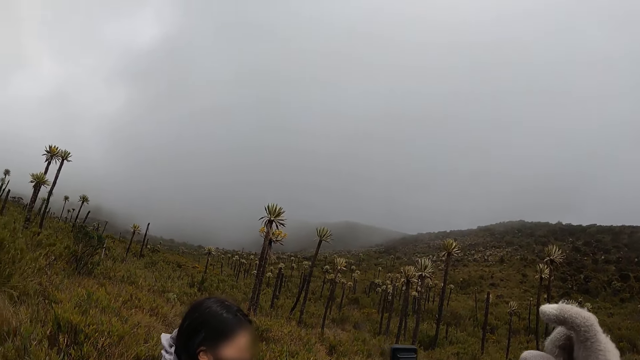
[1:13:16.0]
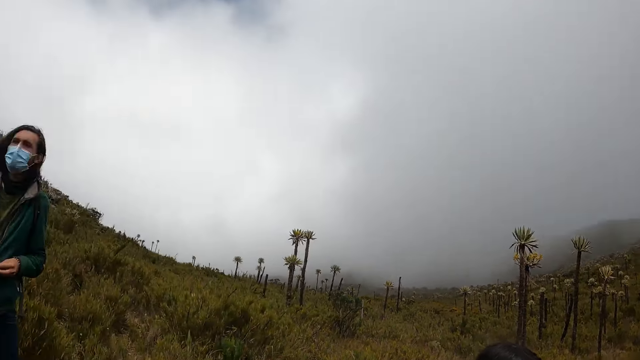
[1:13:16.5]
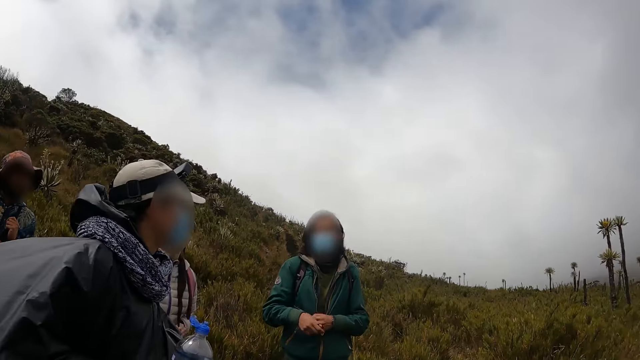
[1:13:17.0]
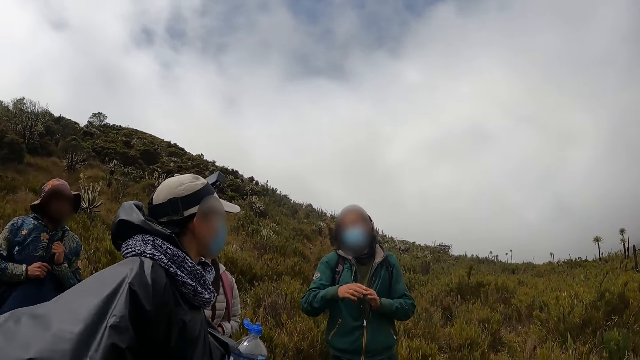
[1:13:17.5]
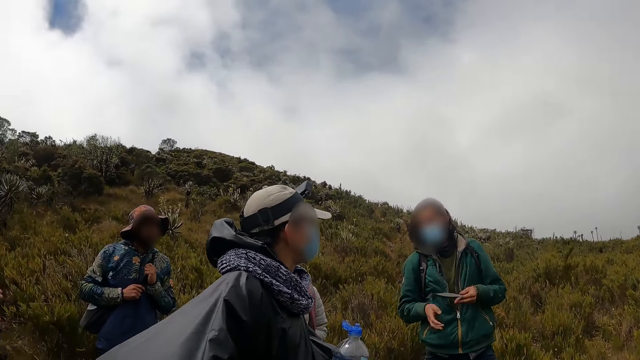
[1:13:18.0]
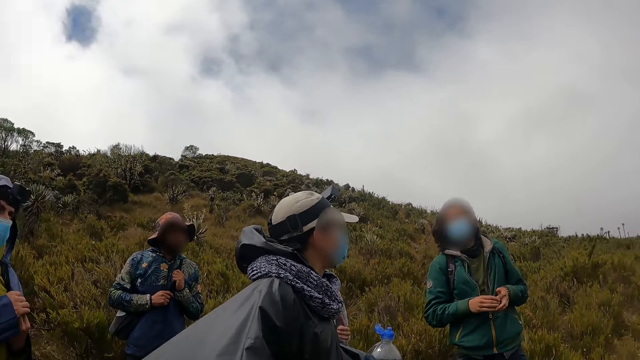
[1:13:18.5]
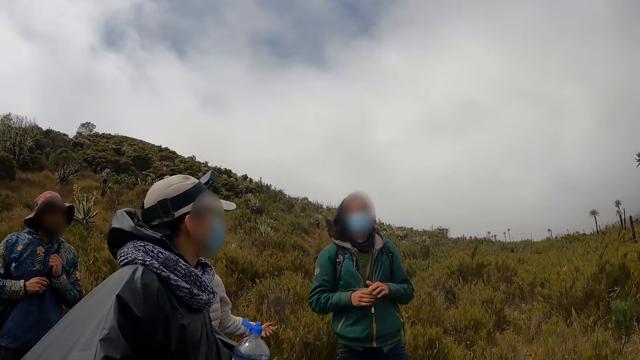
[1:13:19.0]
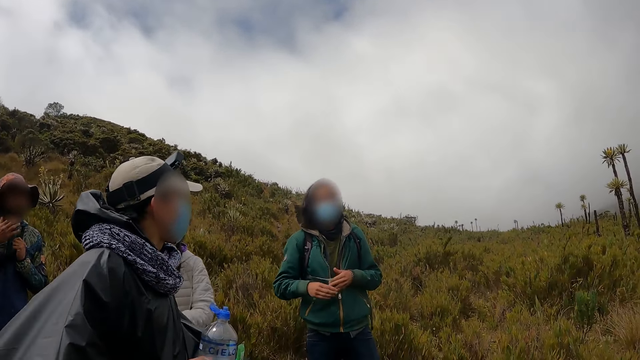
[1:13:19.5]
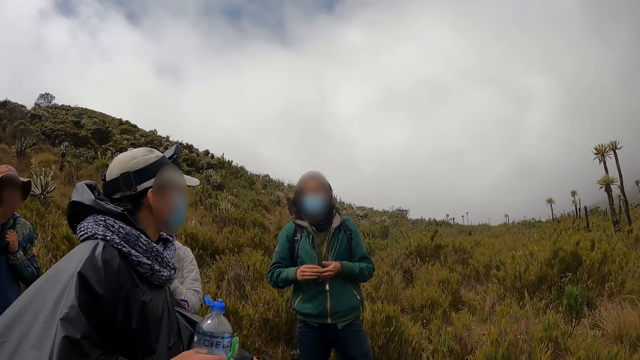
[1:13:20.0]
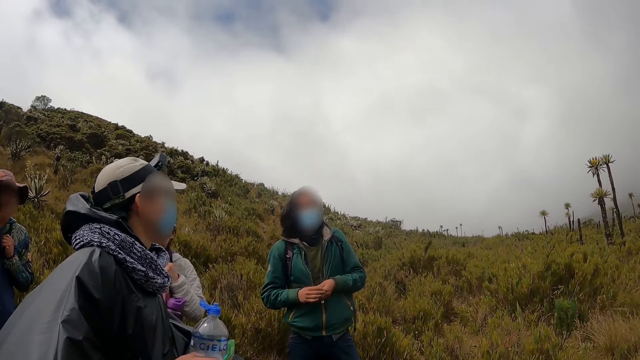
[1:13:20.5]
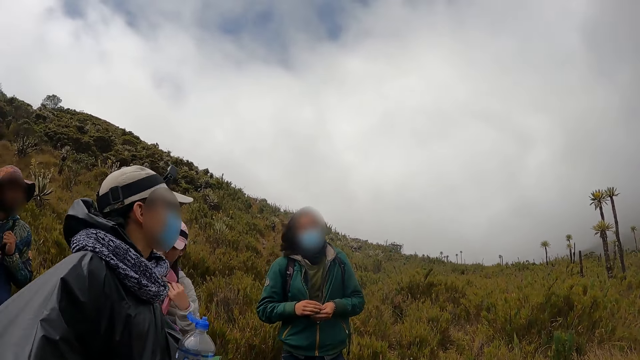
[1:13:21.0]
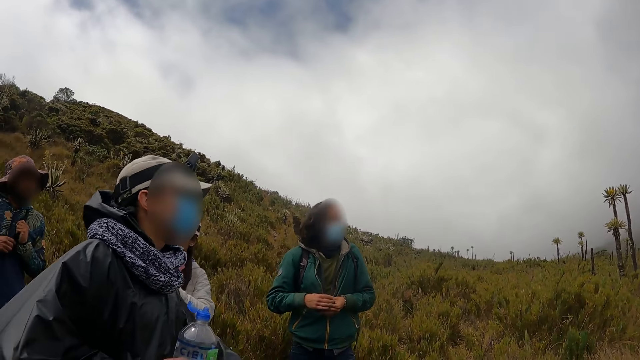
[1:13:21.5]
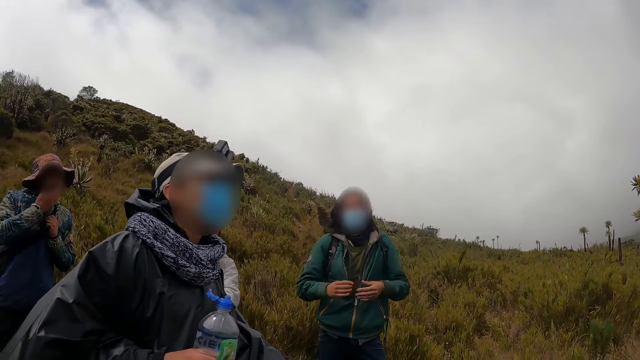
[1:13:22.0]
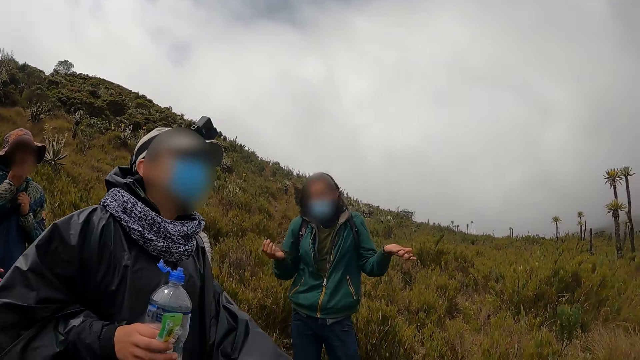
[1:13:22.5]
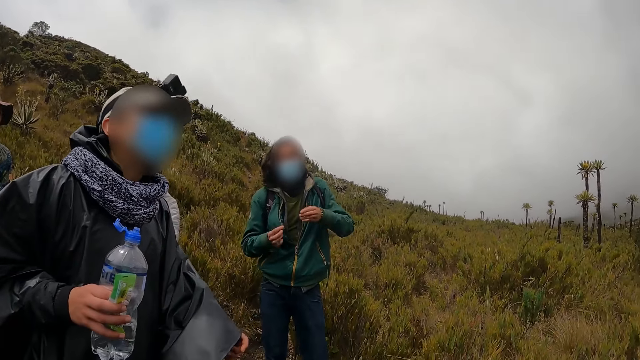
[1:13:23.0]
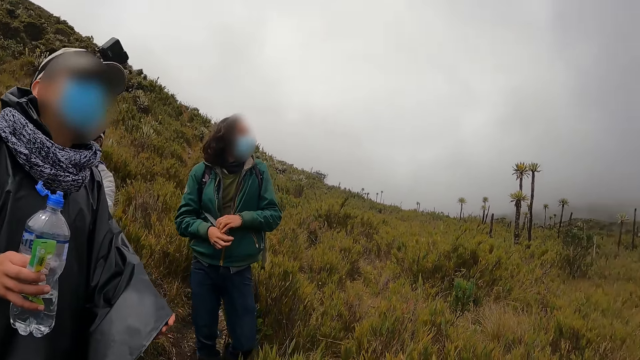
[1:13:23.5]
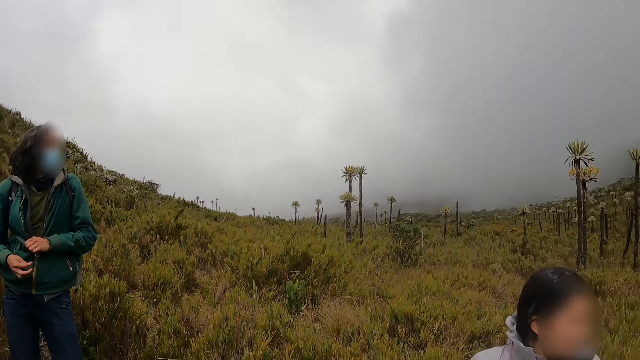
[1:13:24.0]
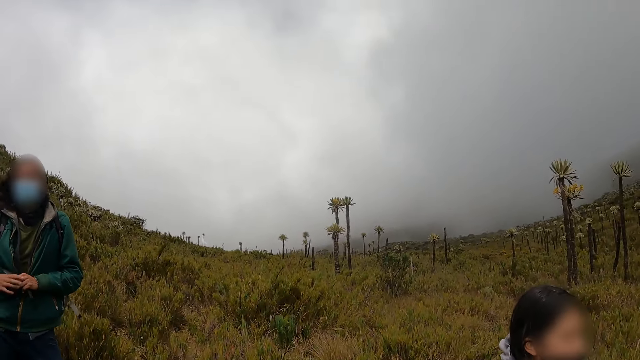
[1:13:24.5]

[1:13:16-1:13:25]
A man converses with three other men and a woman. The camera wearer looks around the vegetation.

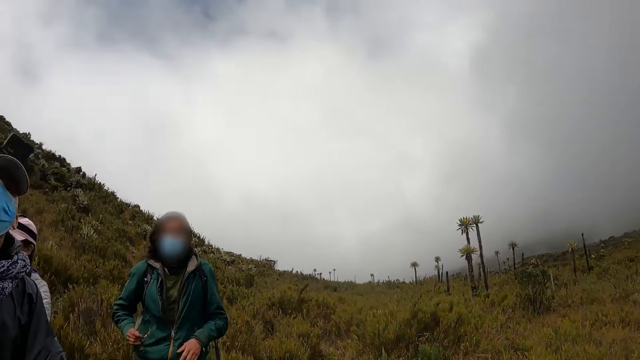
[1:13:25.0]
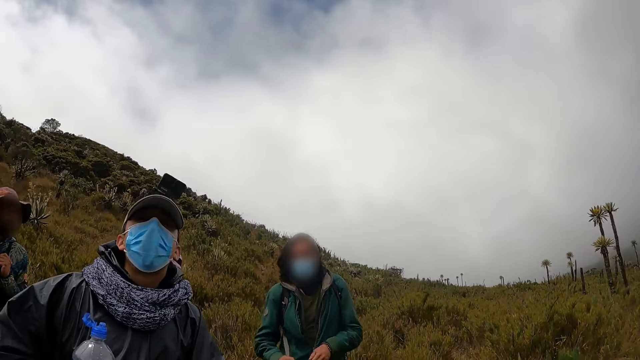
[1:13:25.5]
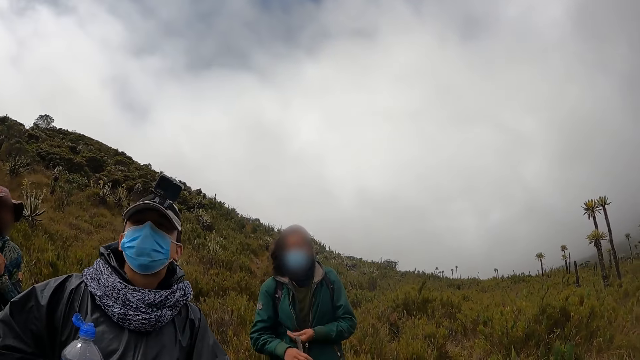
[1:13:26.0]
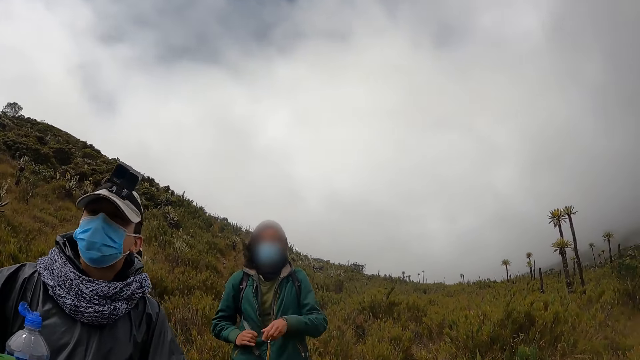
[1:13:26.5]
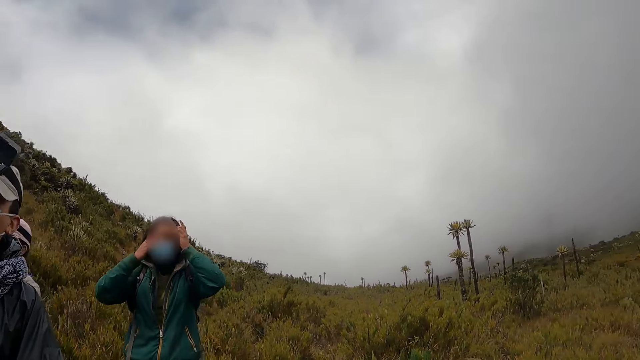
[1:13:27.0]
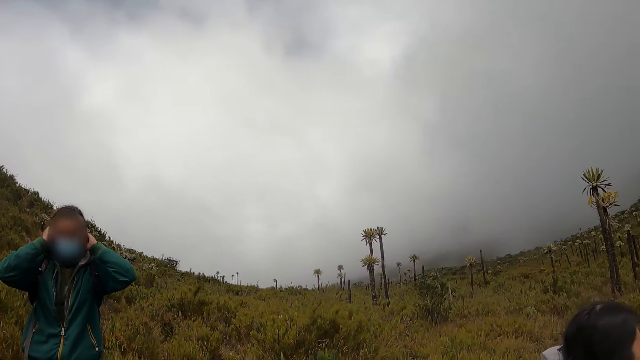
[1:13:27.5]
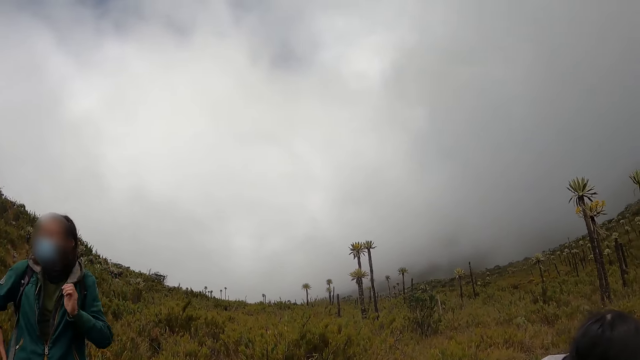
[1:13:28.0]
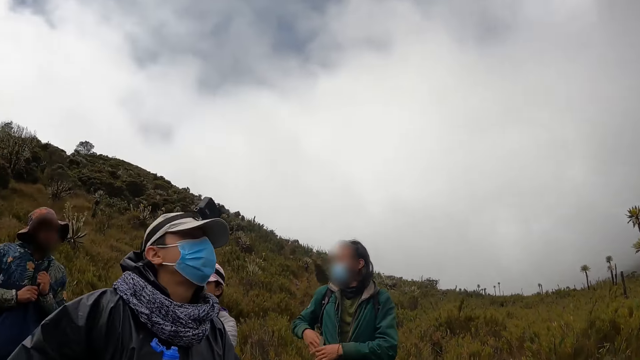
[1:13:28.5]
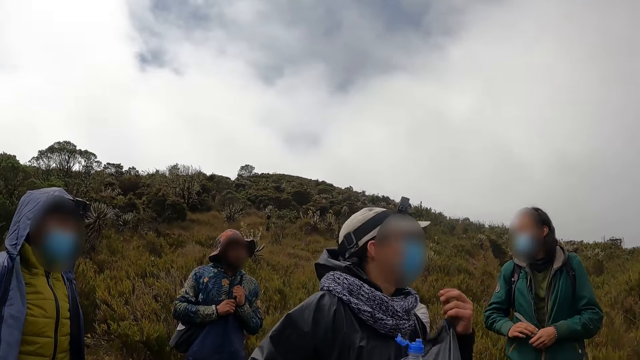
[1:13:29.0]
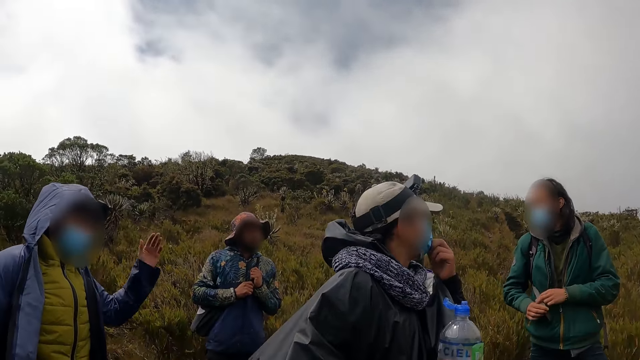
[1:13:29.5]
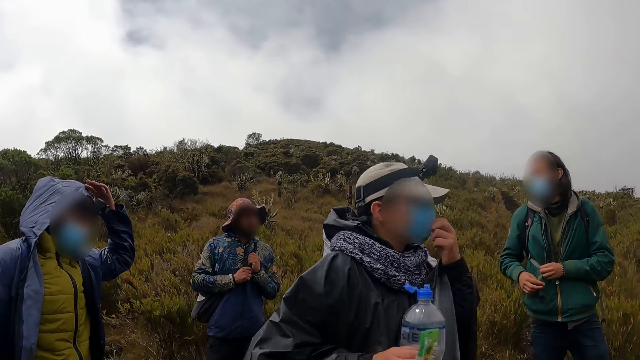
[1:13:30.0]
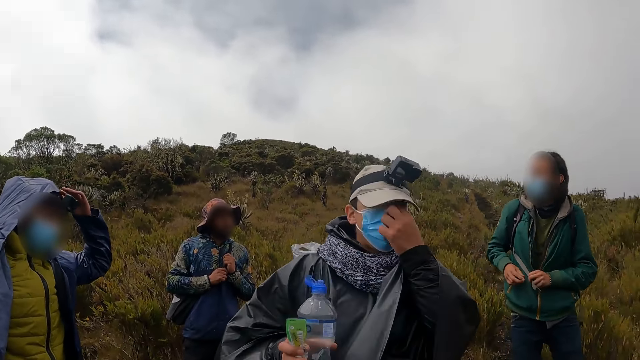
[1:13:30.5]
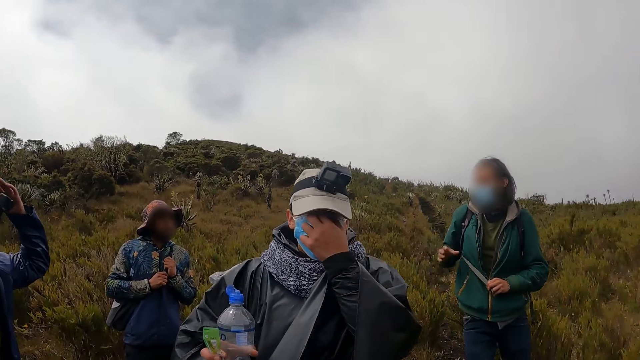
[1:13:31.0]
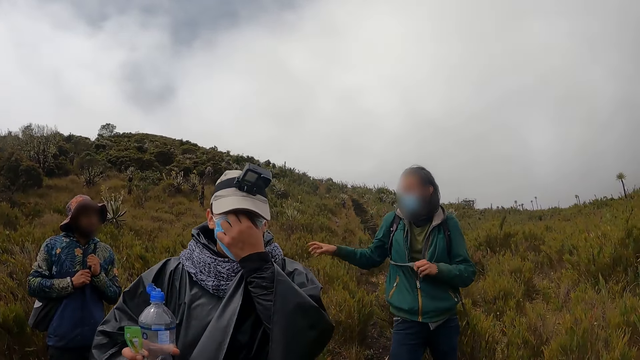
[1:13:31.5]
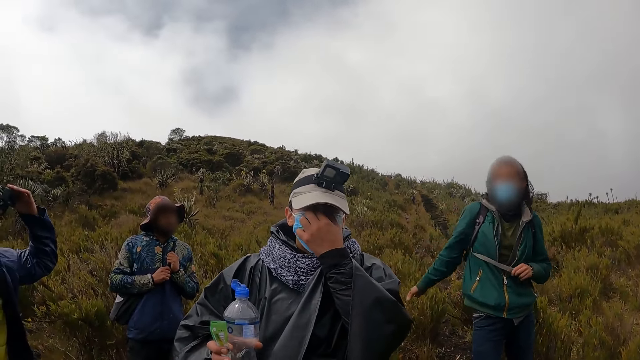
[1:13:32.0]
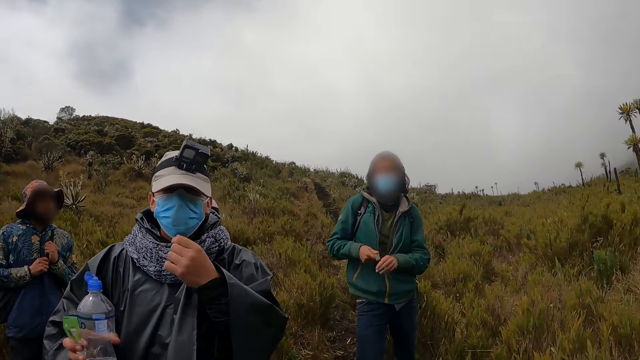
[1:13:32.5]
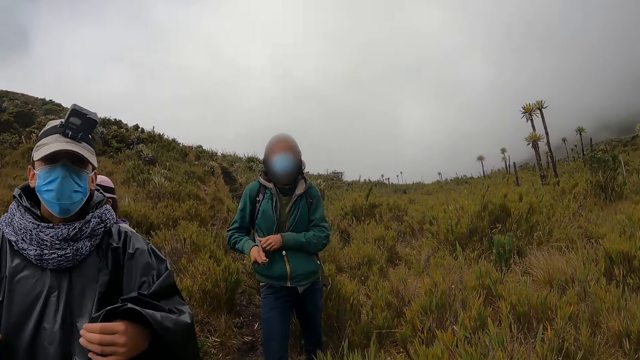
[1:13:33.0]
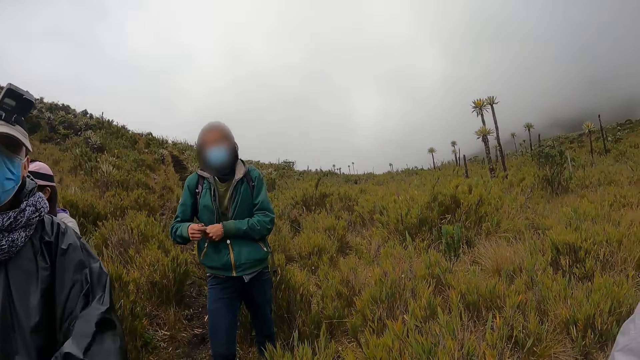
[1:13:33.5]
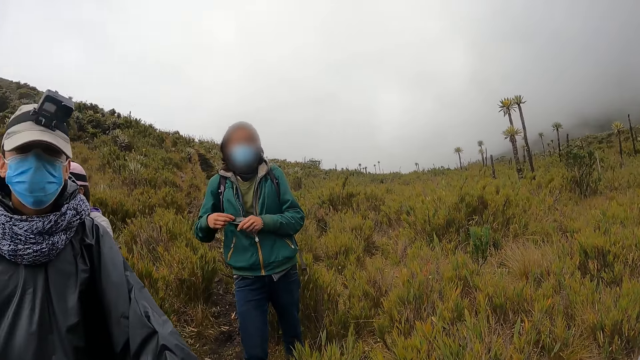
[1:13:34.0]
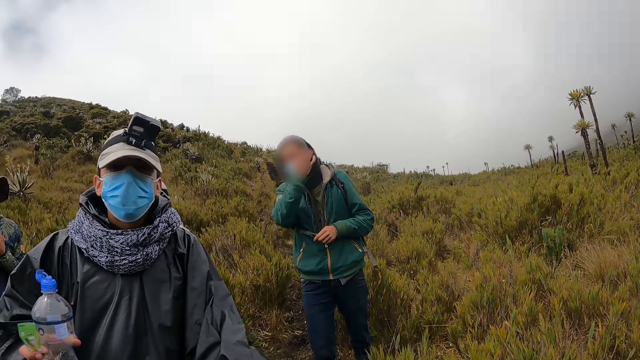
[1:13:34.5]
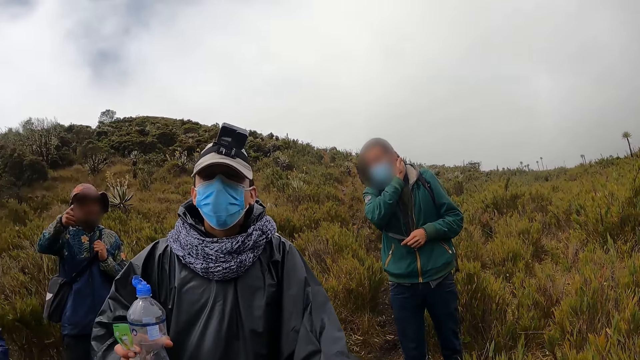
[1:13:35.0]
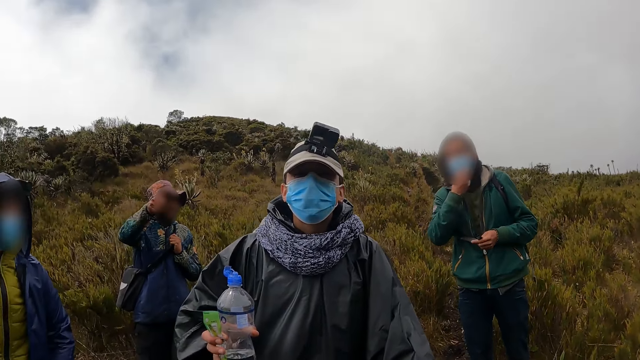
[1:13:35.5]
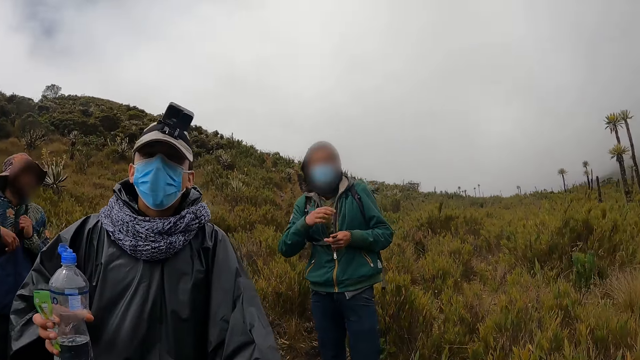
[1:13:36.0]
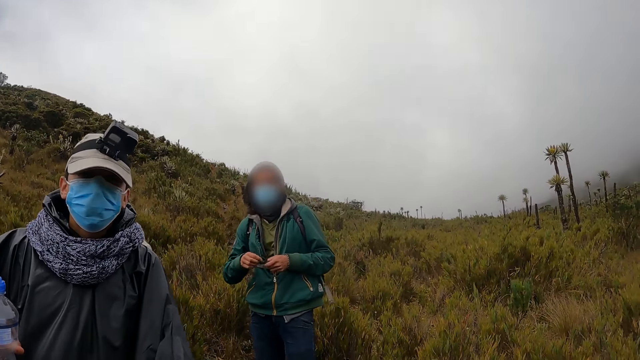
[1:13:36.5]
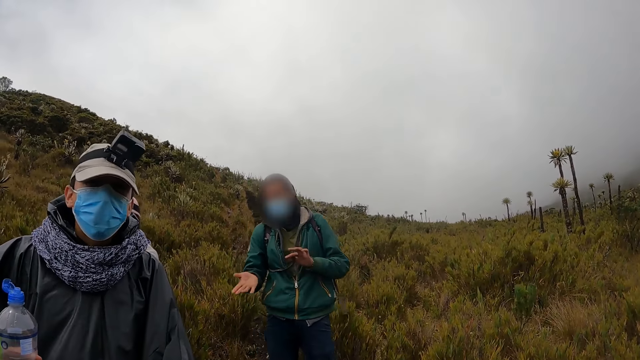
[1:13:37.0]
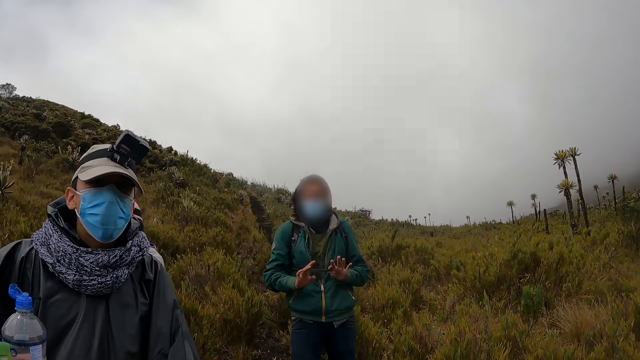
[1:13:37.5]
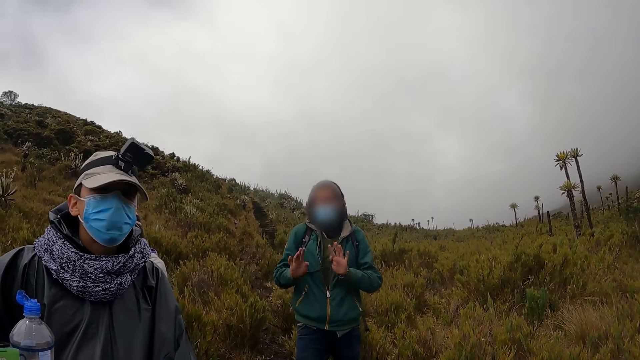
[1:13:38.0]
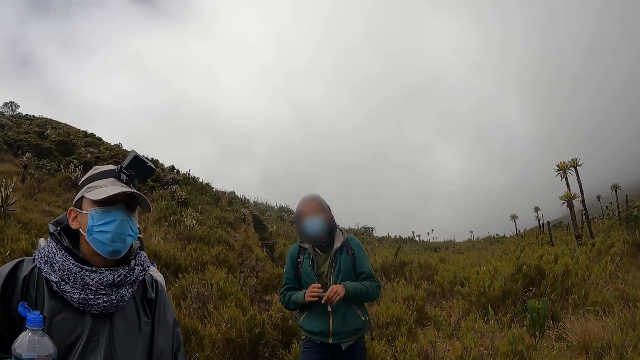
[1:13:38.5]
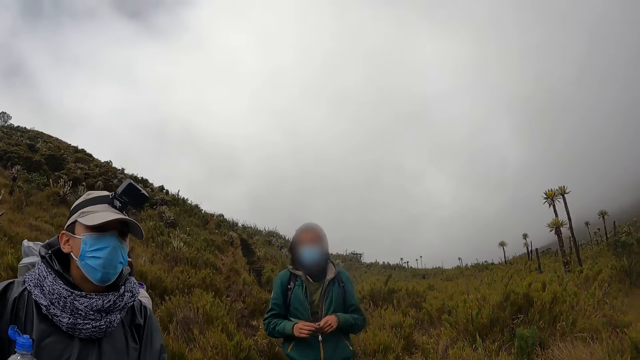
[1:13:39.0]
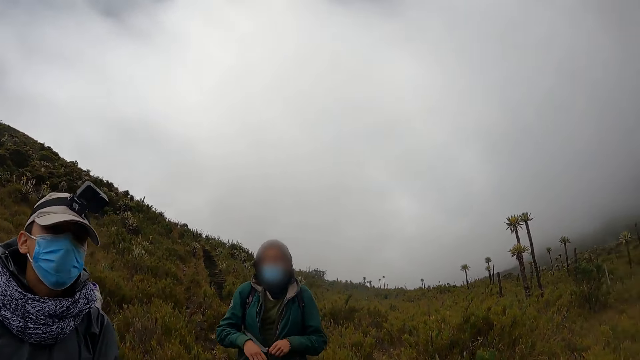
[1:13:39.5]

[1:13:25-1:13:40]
A man touches his hair. The camera wearer looks around the vegetation. Another man looks around the vegetation and holds his mask. A third man holds his camera. The camera wearer converses with the second man. The first man converses with the third man and a fourth man. The camera wearer converses with the four men and a woman.
